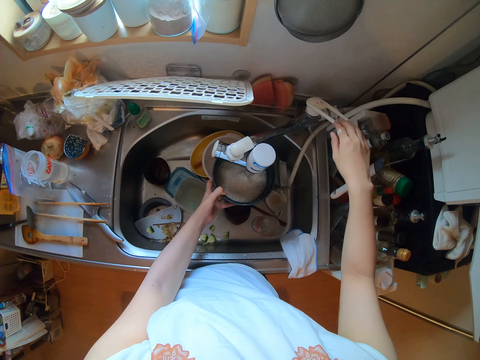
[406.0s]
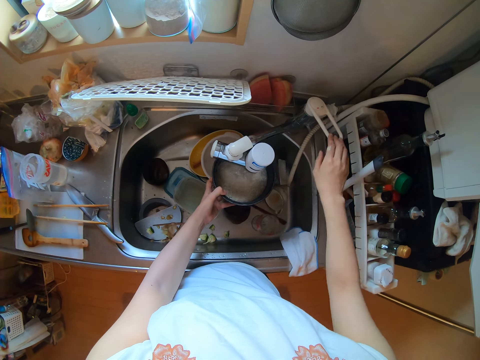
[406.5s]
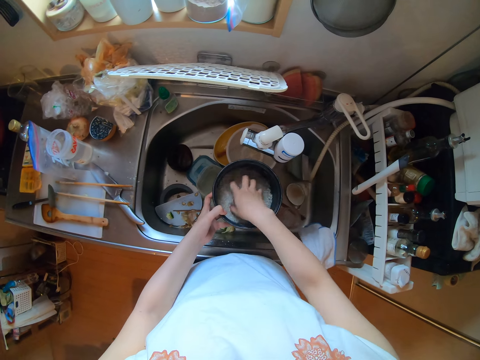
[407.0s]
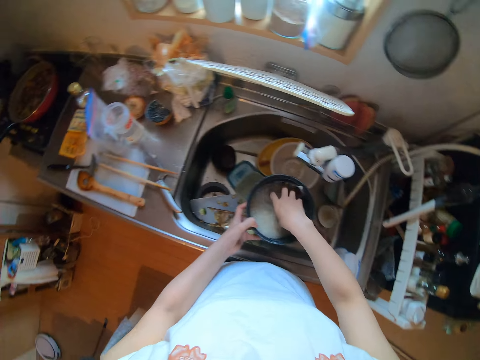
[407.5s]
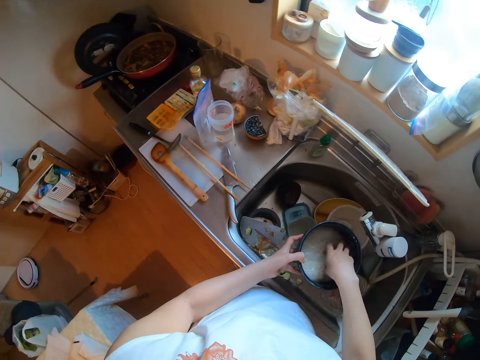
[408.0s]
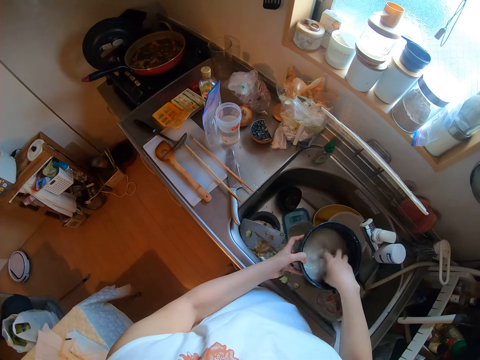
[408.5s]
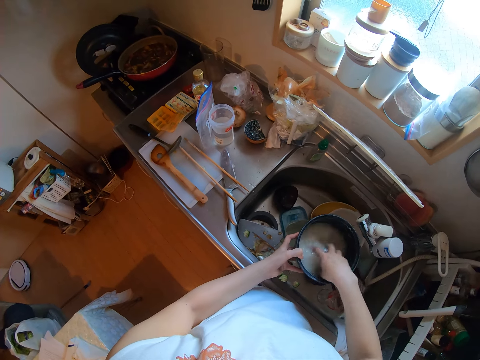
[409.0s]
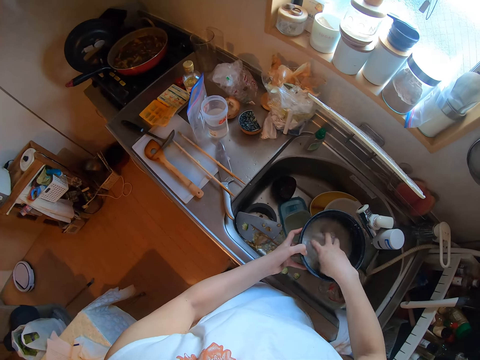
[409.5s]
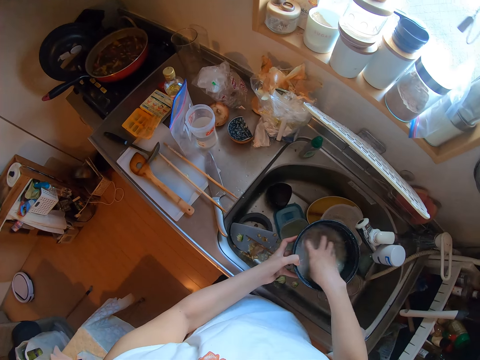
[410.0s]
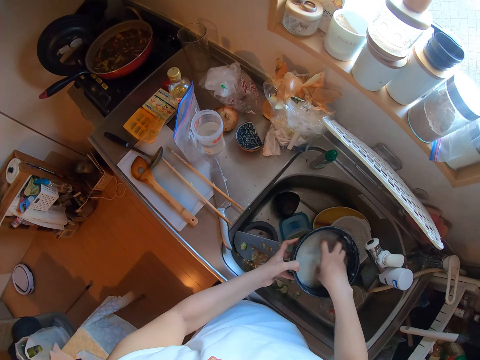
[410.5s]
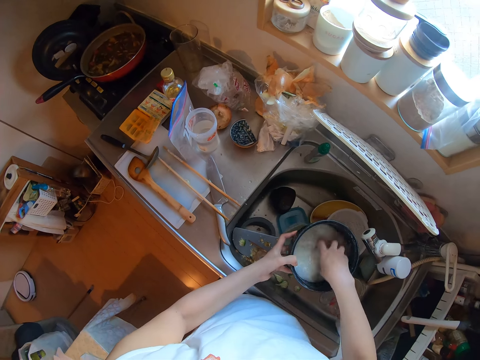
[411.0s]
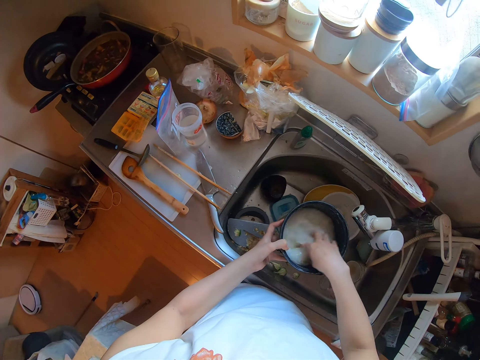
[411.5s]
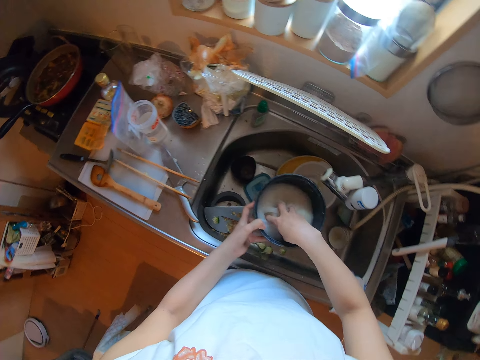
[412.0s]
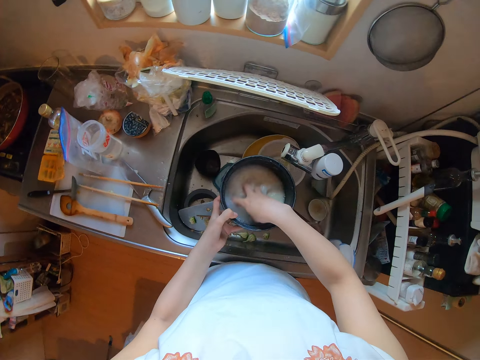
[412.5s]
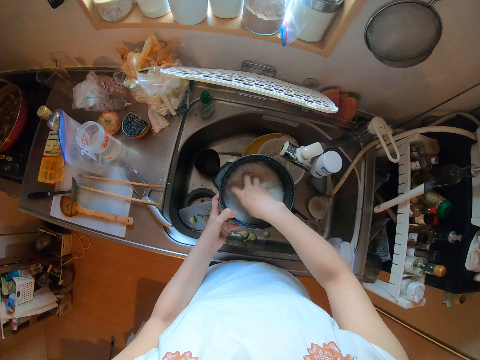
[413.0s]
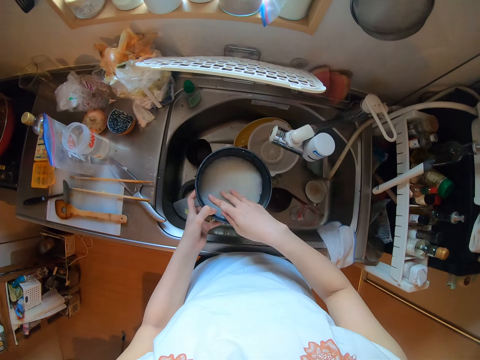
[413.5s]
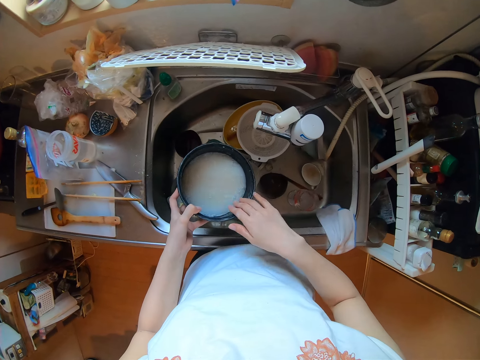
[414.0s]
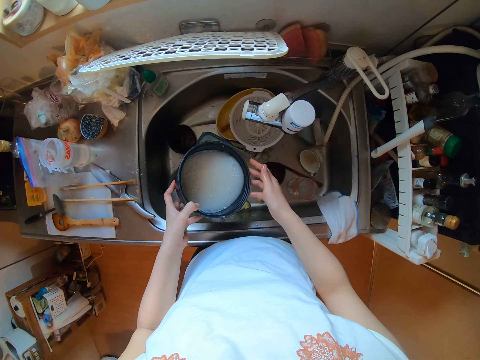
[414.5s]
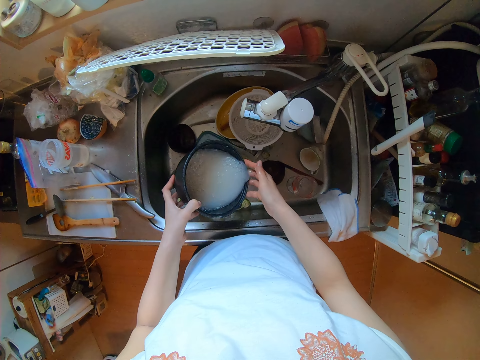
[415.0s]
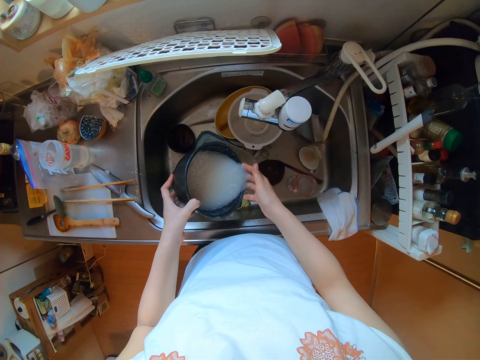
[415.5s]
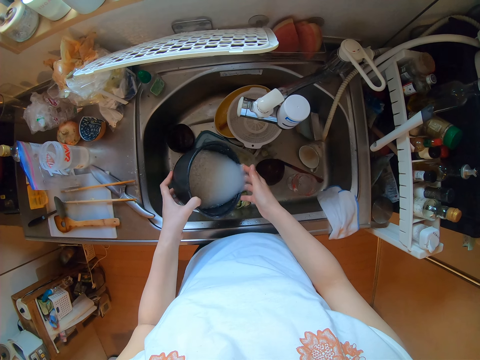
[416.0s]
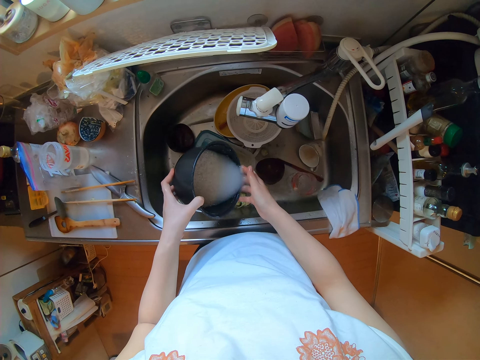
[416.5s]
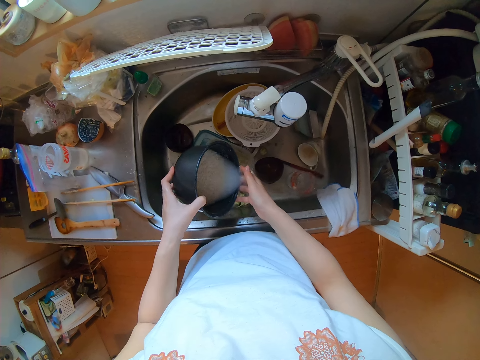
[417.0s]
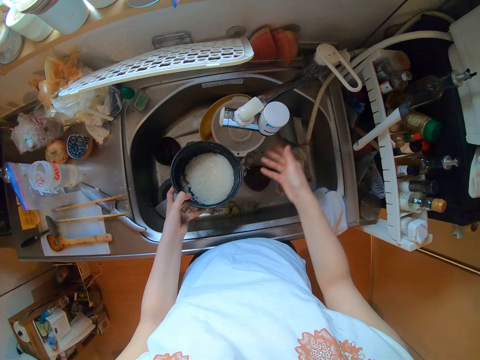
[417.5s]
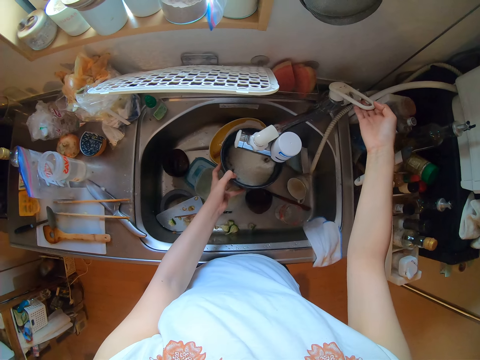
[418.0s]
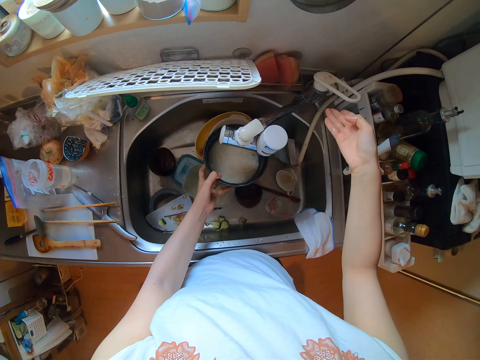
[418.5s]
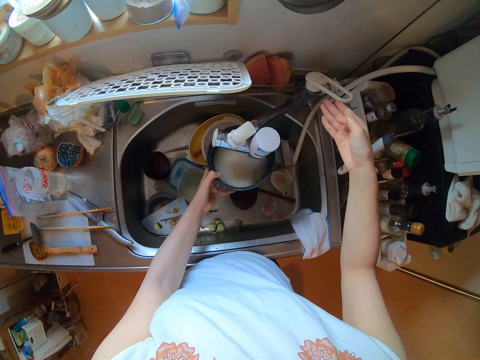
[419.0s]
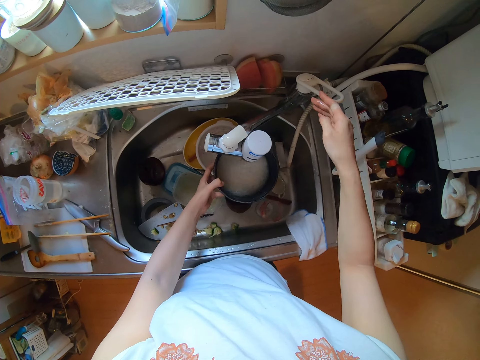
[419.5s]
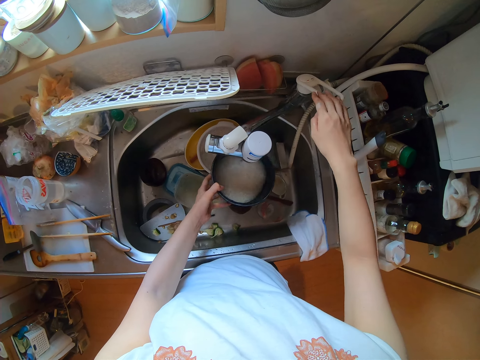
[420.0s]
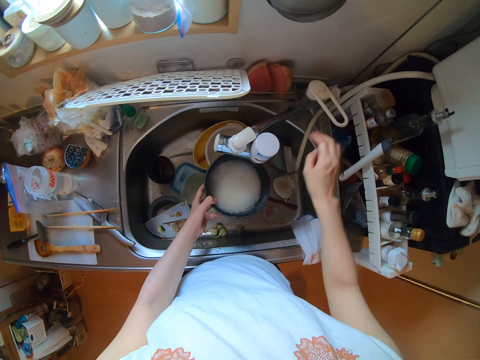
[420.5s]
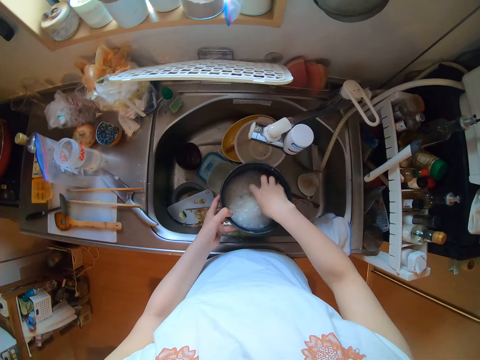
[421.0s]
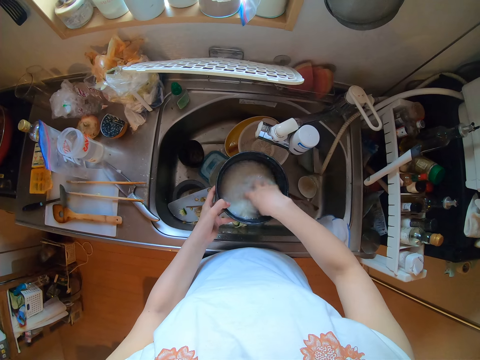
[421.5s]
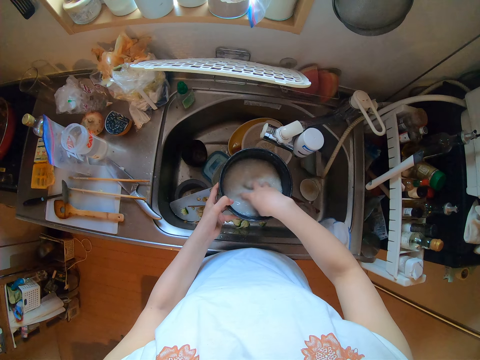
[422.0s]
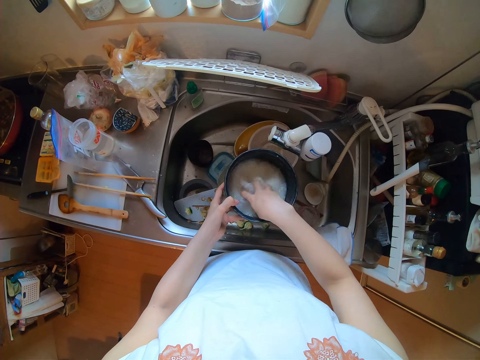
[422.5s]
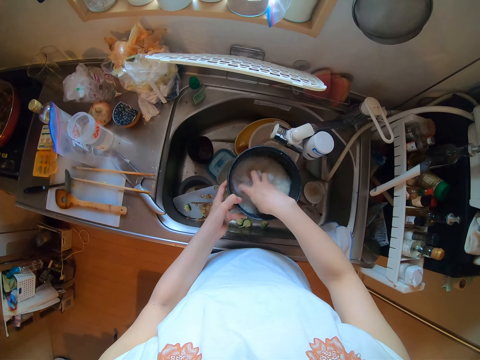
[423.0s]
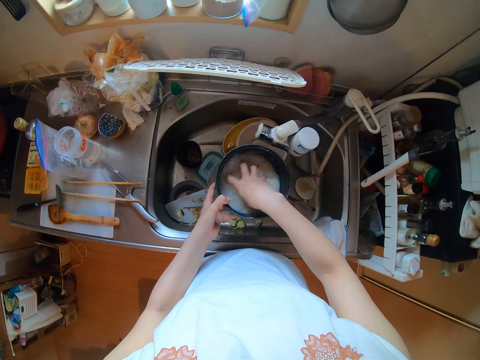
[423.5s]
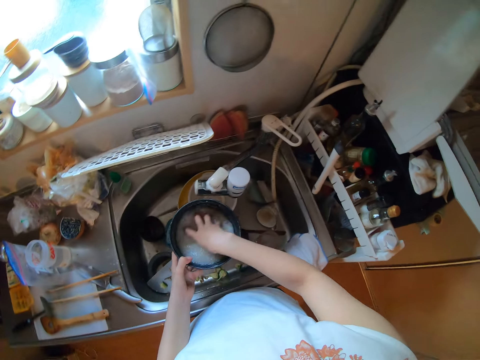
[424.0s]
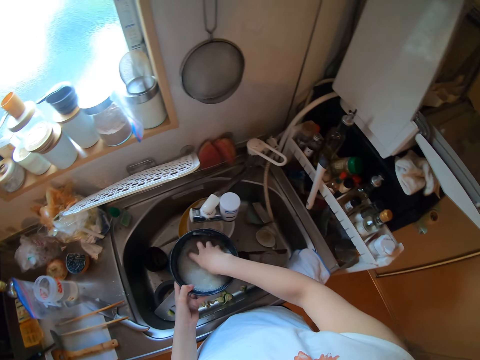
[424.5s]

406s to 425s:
The camera wearer puts off the tap. They stir the bowl. They pour out water in the sink. They put on the tap. They pour water into the bowl. They wash the rice. They stir the bowl.

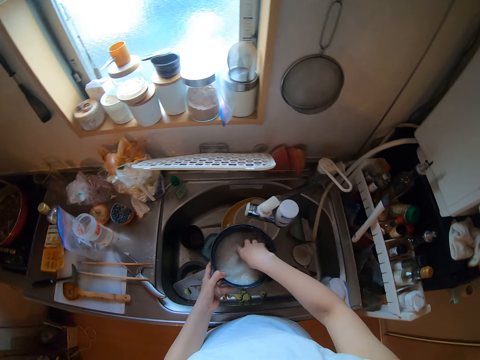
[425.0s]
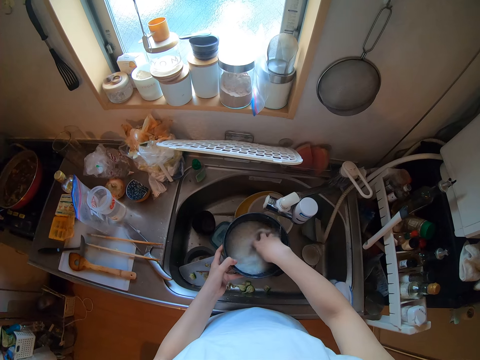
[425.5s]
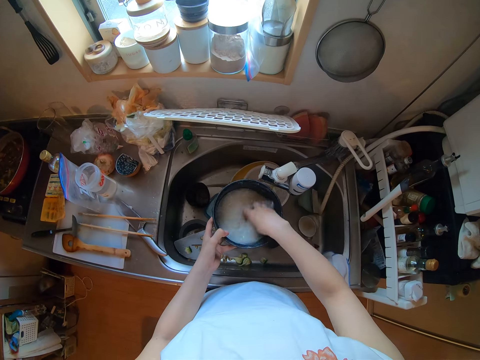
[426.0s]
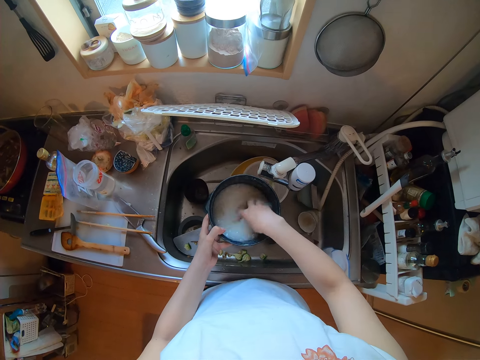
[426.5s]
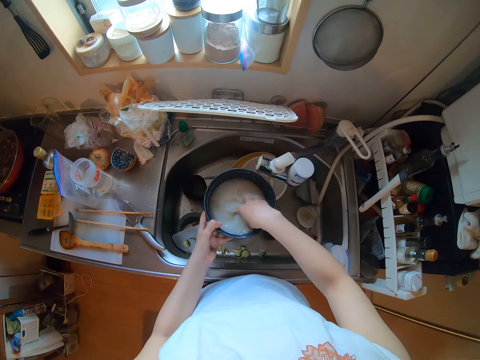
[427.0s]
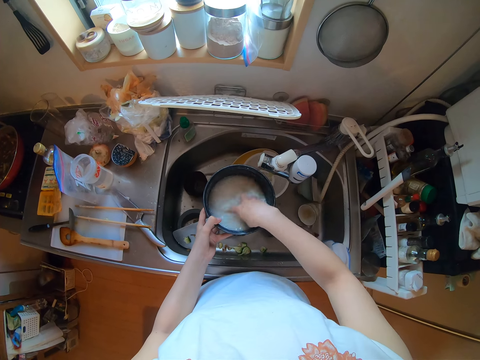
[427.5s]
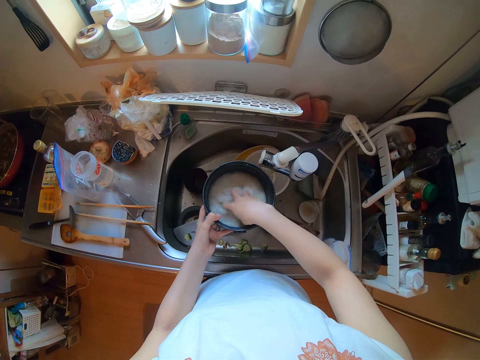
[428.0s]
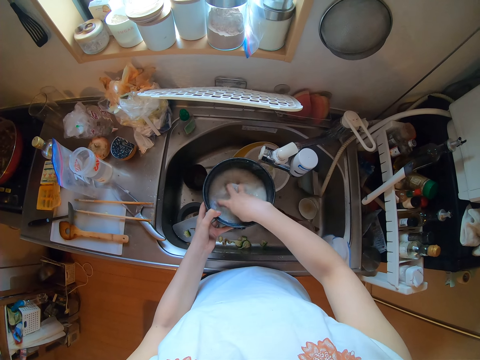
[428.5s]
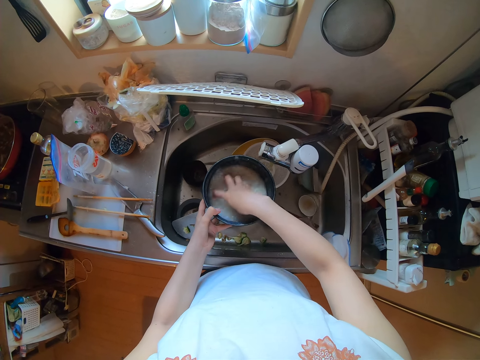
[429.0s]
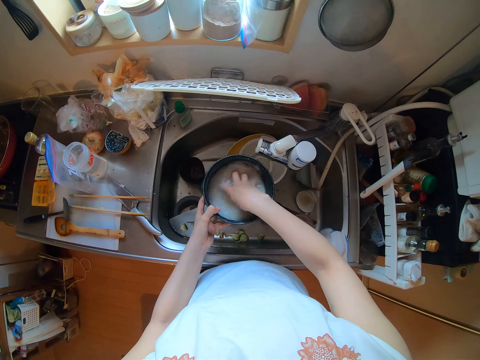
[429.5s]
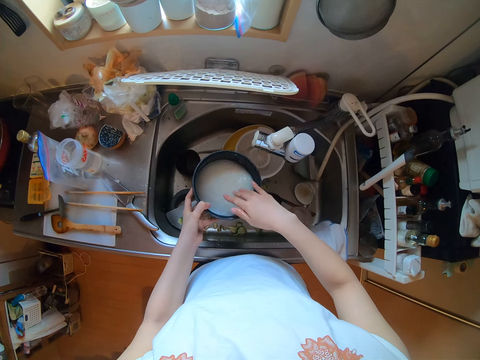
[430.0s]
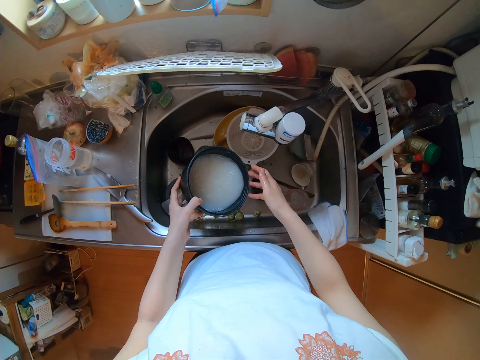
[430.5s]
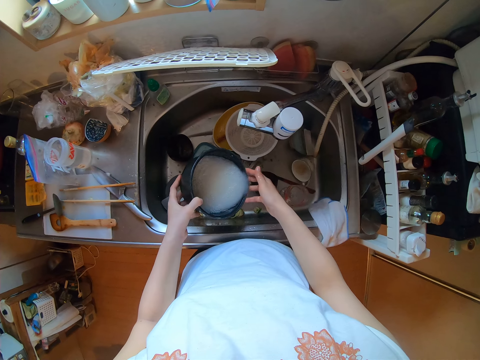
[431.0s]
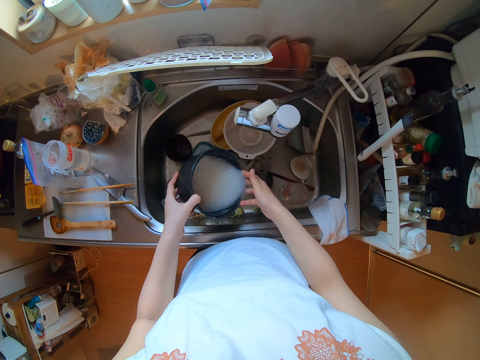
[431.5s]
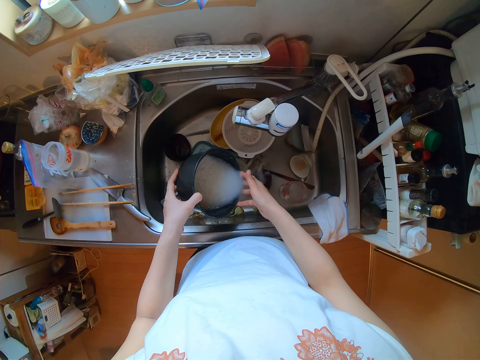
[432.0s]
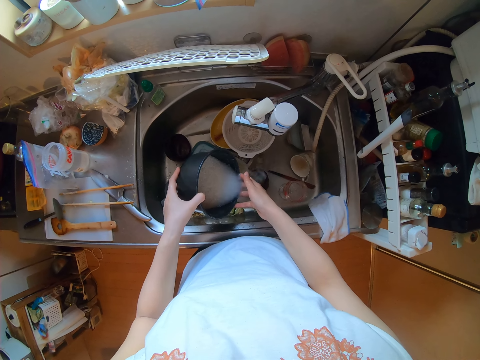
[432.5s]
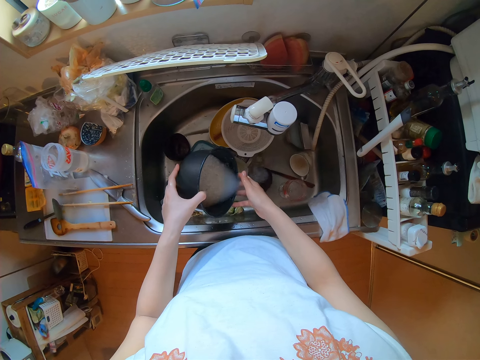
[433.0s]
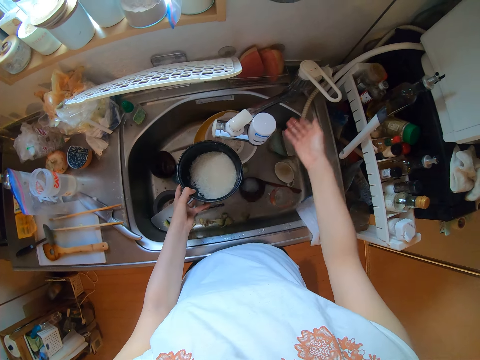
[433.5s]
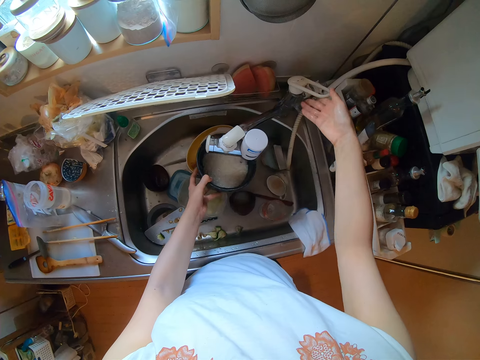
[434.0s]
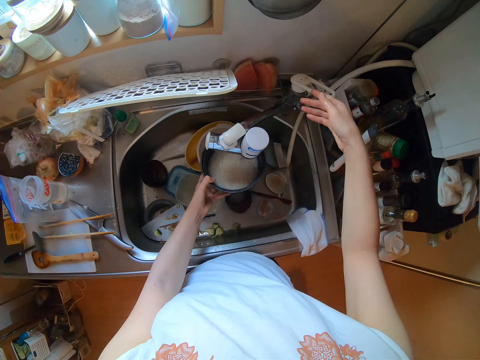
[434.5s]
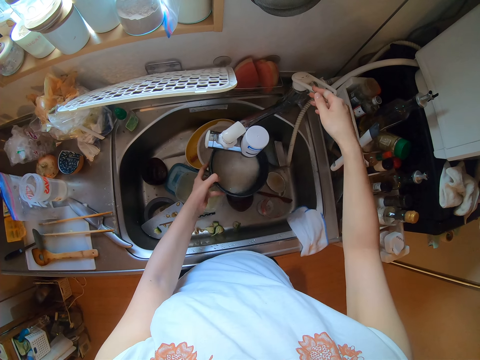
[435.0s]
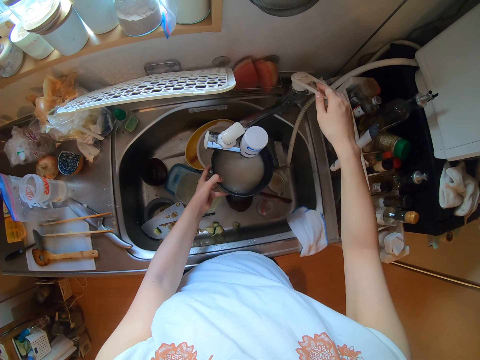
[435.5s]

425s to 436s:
The camera wearer pours water from the rice. They put on the tap. They add water in the rice.
